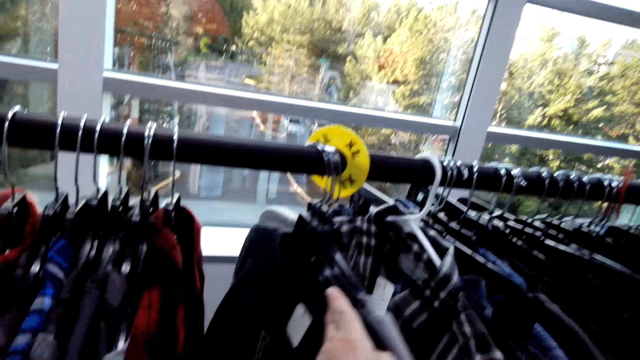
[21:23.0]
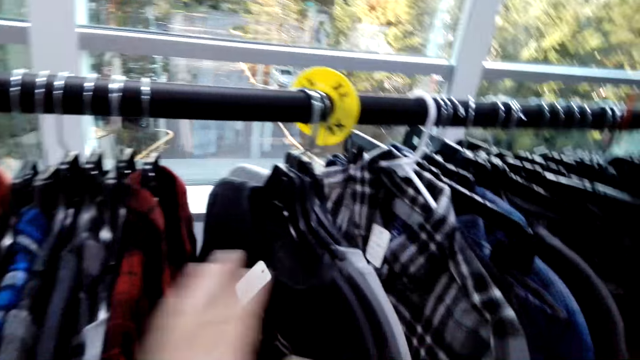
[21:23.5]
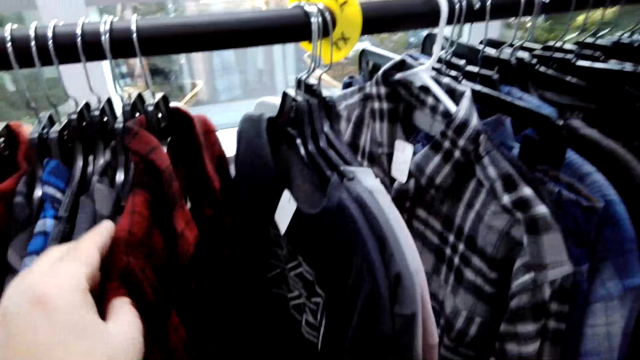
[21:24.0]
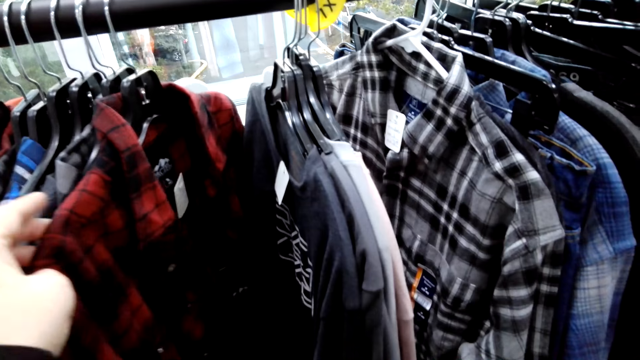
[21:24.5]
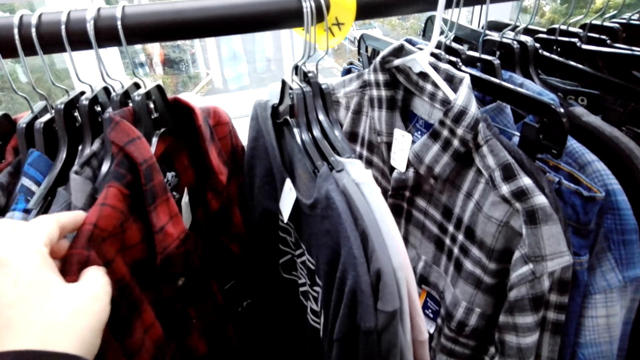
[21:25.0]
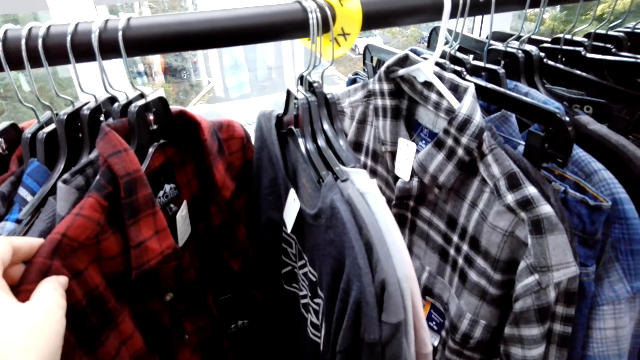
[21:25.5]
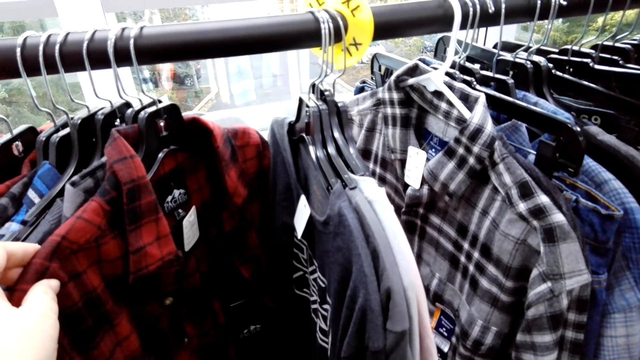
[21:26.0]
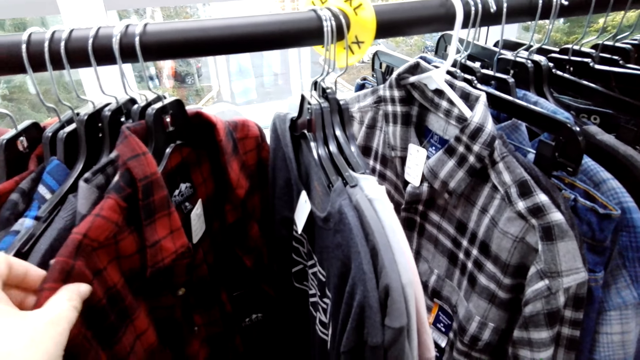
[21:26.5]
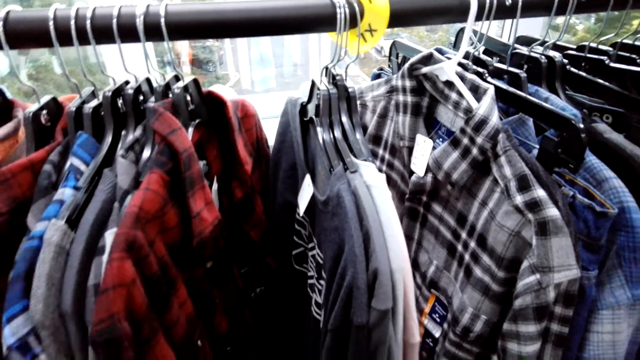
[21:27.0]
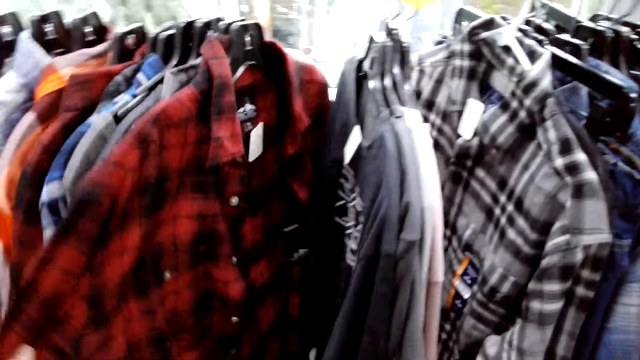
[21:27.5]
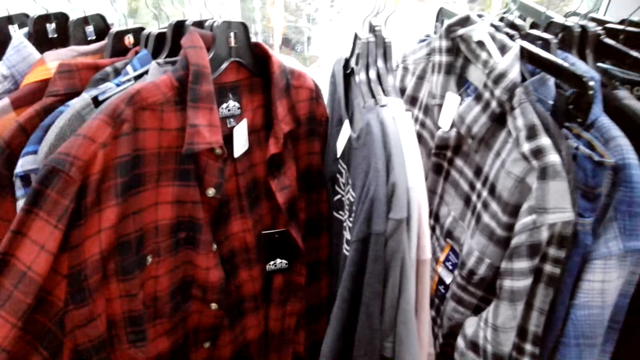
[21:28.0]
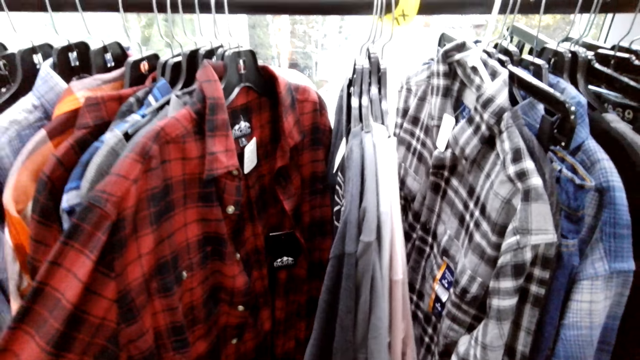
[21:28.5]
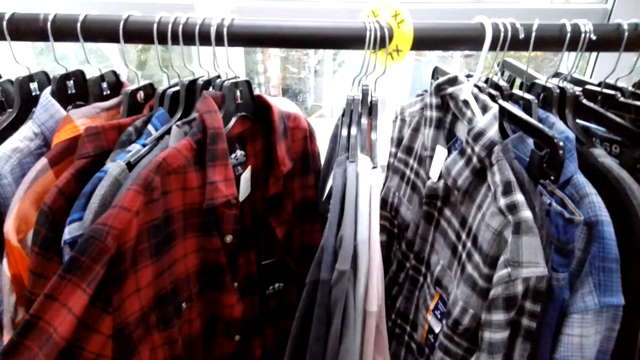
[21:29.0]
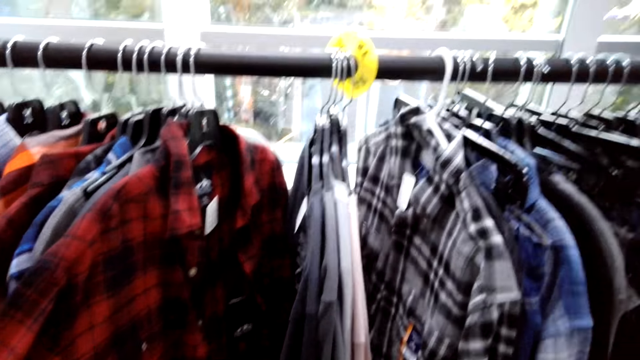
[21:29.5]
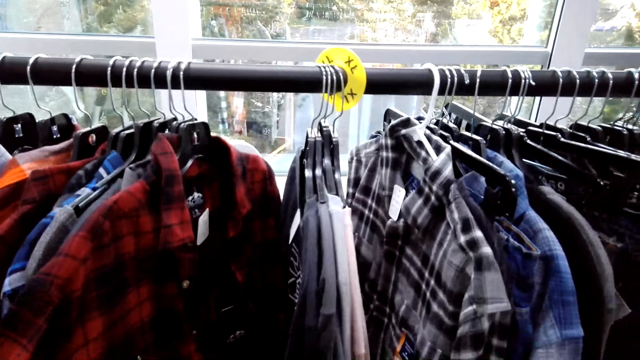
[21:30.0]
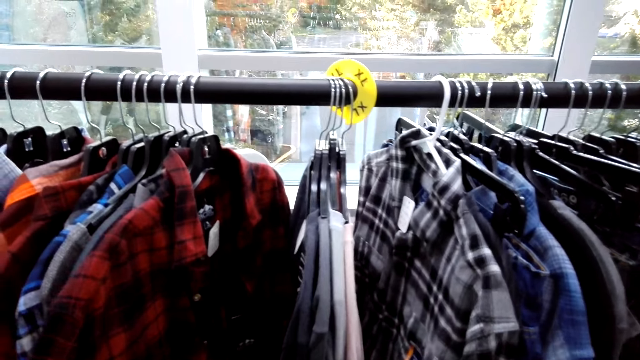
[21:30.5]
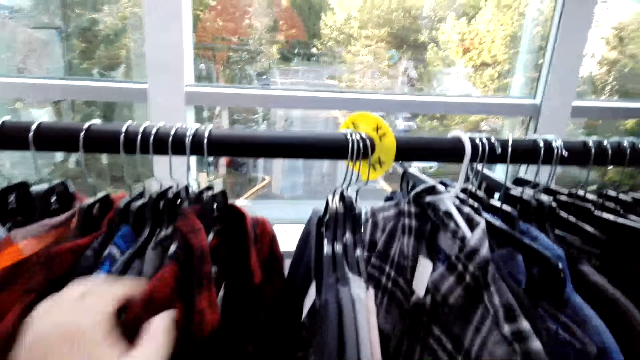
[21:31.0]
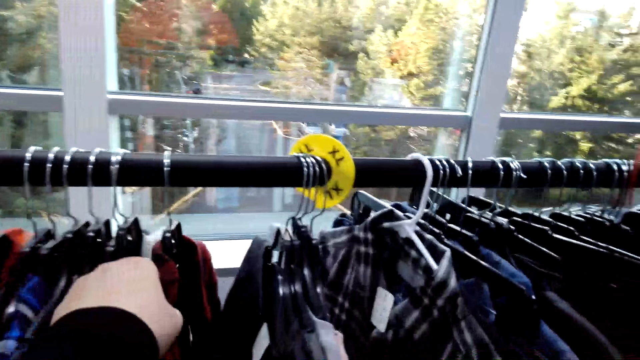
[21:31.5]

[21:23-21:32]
The camera wearer checks clothes on the rack. They hold a shirt. They look at the shirt.

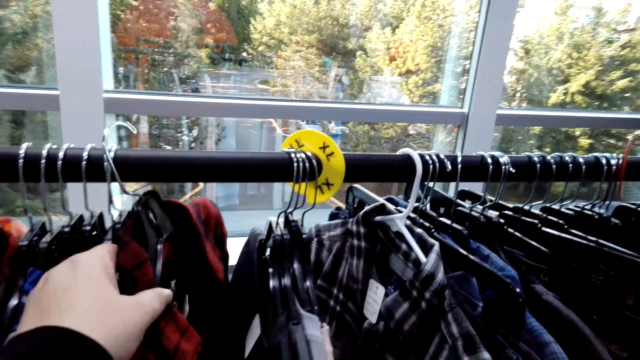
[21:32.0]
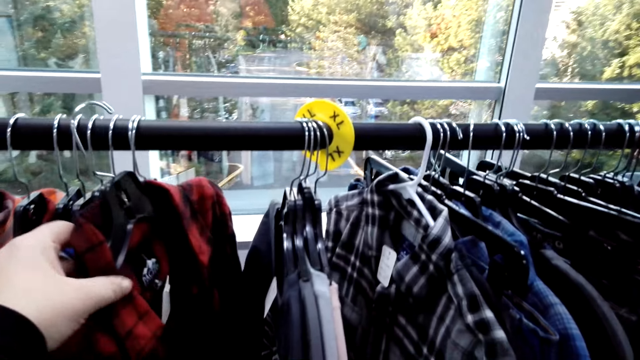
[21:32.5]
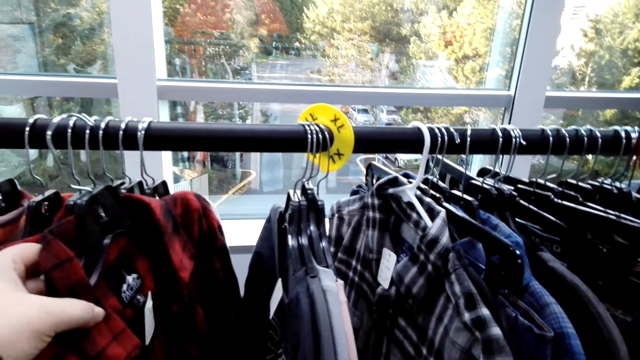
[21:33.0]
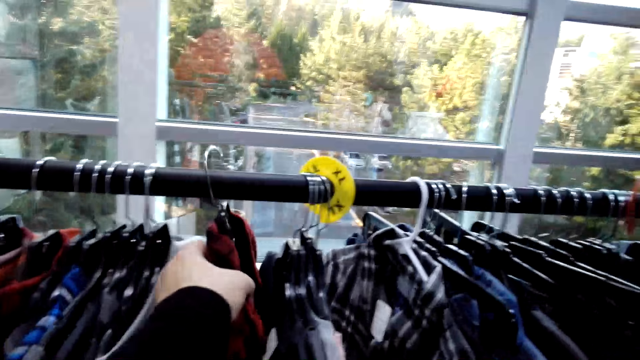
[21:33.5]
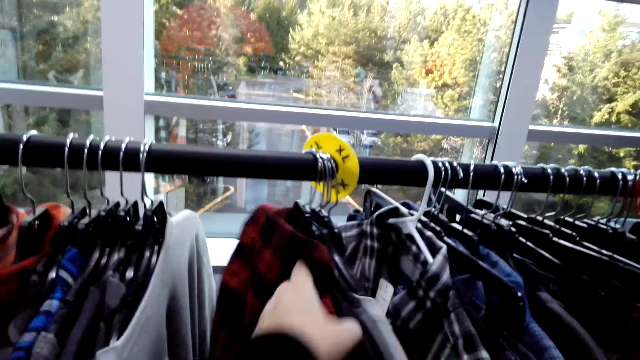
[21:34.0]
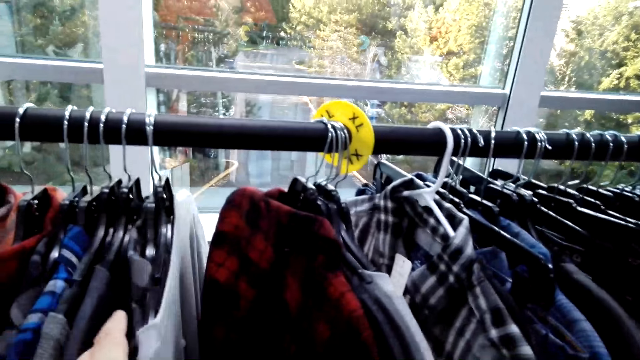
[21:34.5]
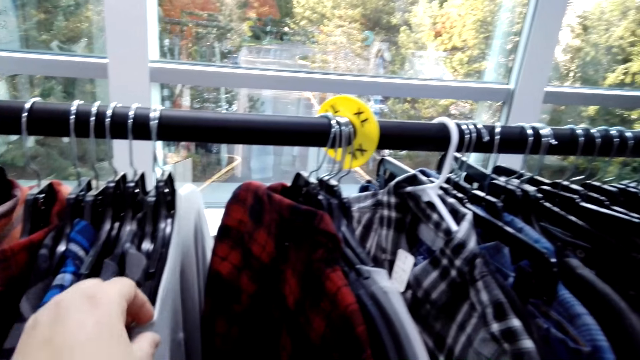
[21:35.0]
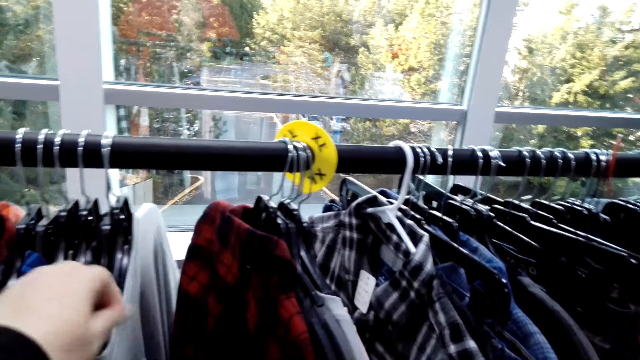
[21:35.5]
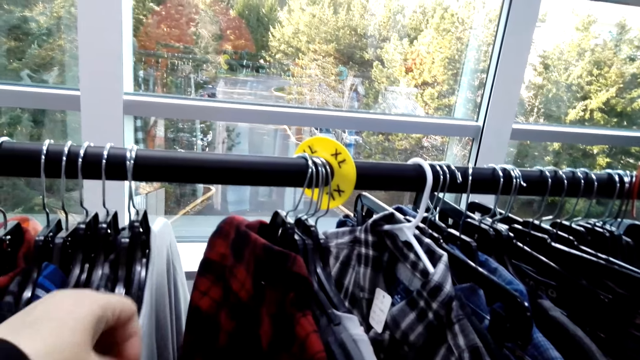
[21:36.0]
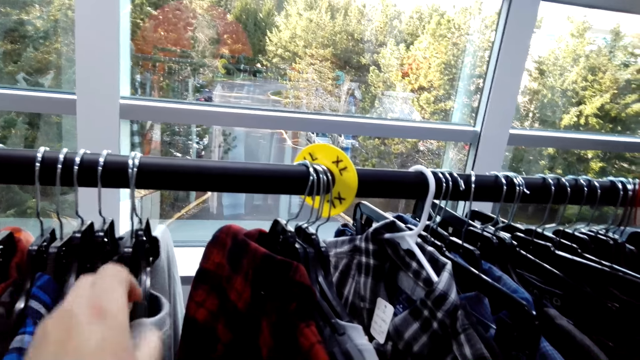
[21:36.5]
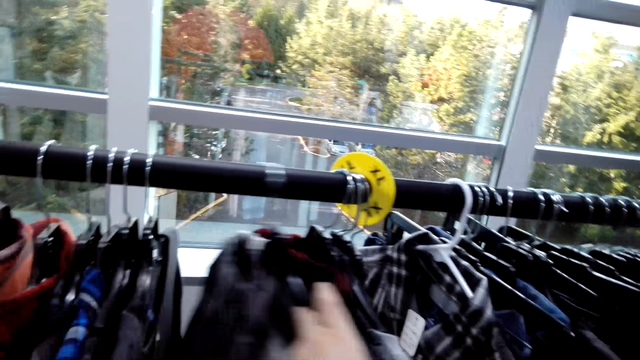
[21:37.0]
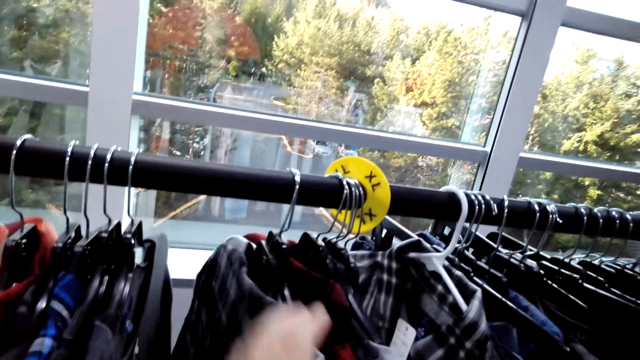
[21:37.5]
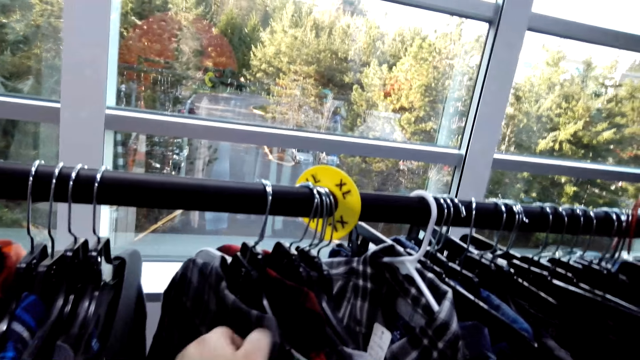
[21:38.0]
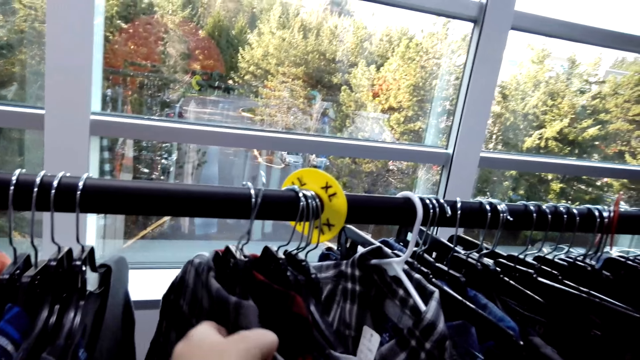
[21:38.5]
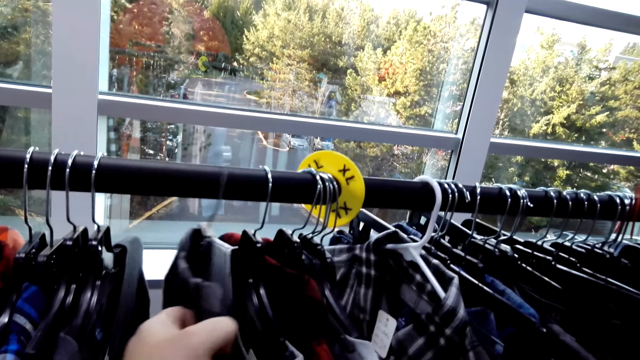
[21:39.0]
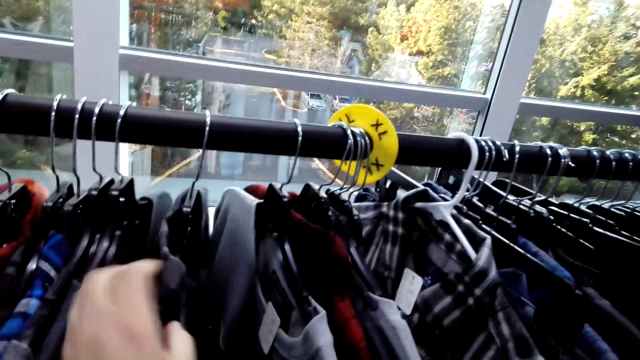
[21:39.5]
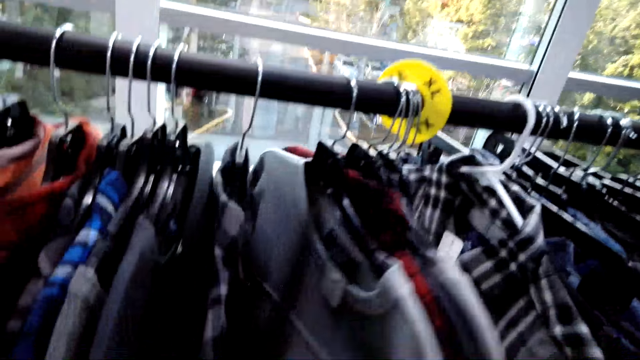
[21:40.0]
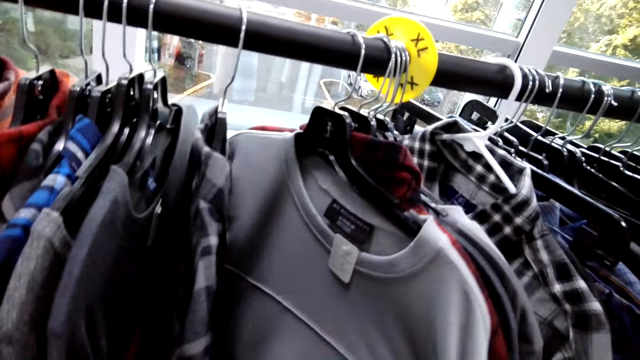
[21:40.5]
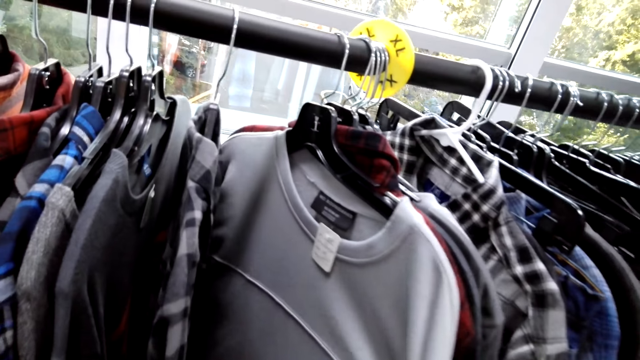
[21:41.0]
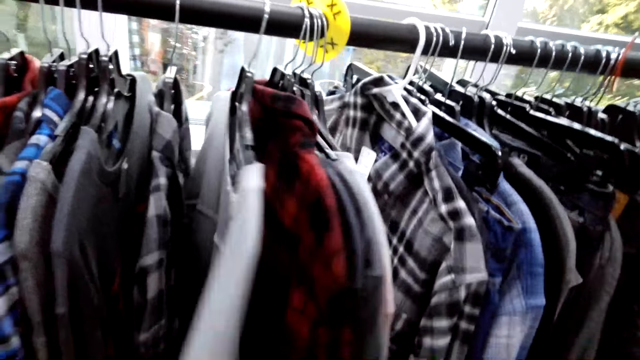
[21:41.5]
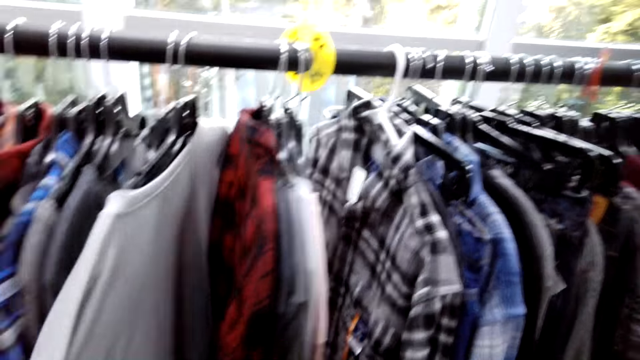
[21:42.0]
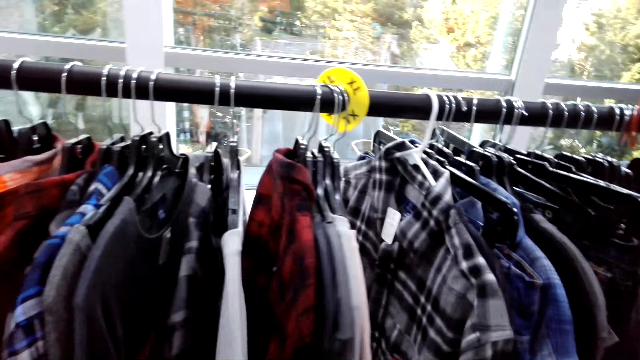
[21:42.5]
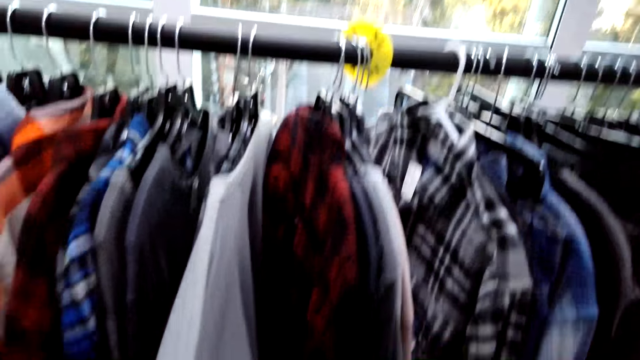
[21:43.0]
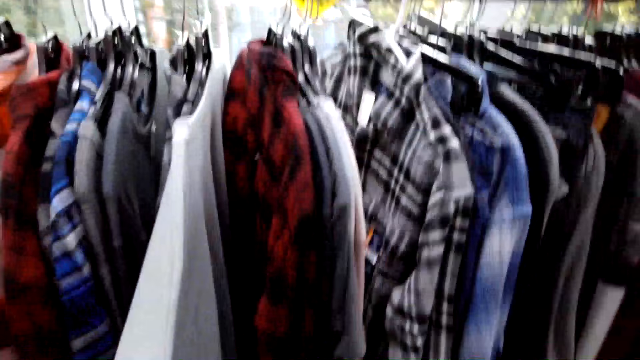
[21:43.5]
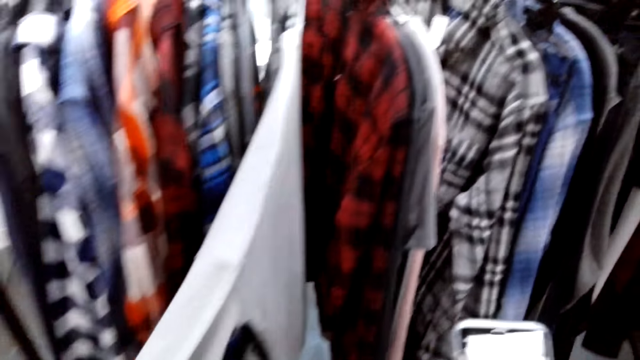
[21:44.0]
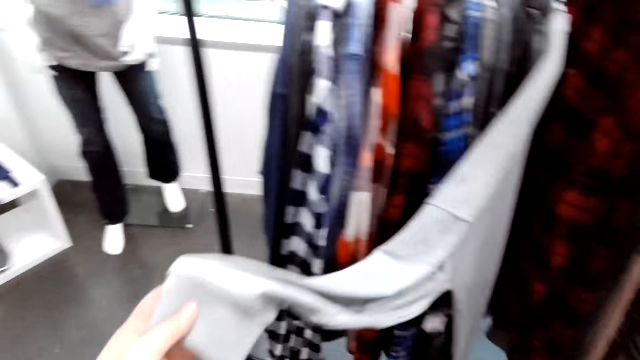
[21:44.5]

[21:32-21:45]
The camera wearer takes a shirt off the rack. They put a hanger in the rack. They check clothes on the rack.
